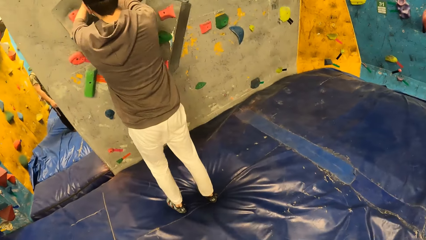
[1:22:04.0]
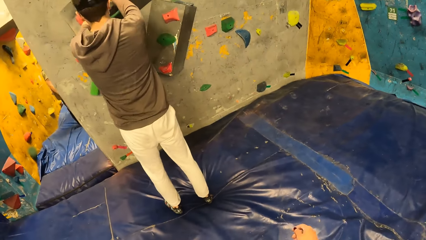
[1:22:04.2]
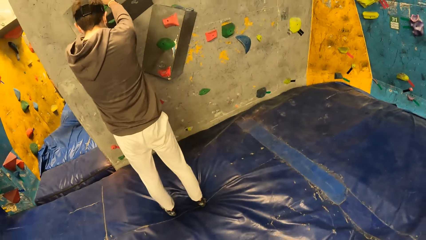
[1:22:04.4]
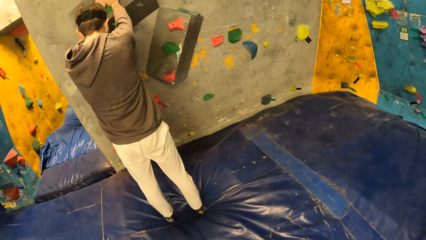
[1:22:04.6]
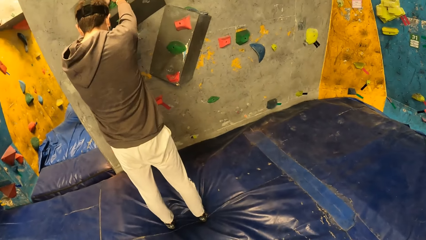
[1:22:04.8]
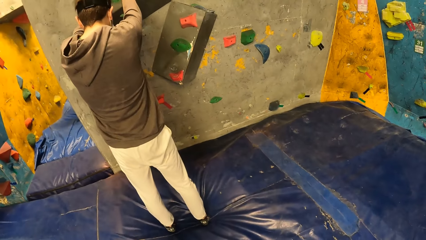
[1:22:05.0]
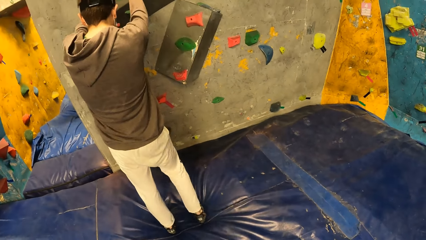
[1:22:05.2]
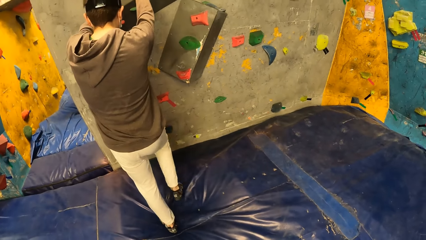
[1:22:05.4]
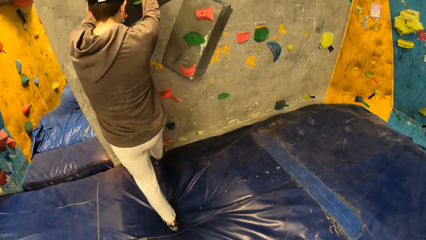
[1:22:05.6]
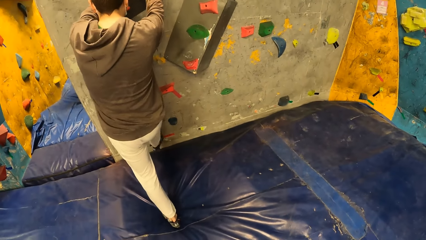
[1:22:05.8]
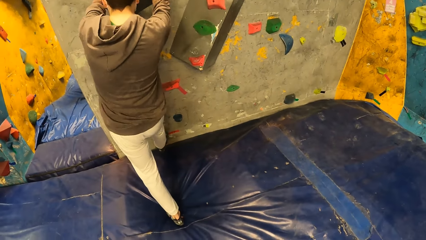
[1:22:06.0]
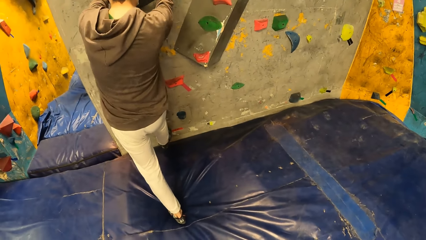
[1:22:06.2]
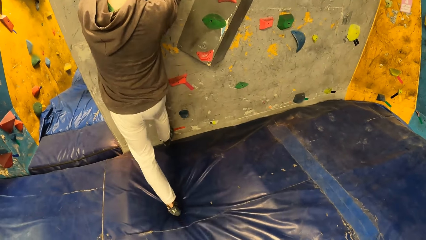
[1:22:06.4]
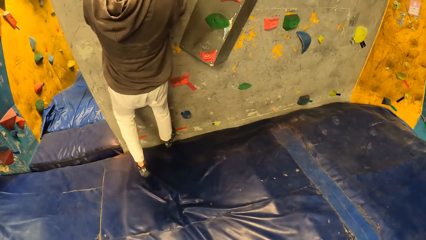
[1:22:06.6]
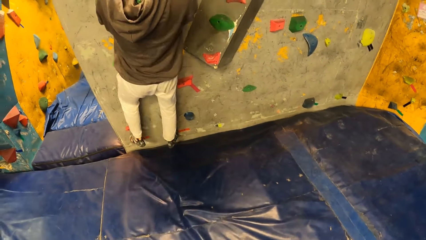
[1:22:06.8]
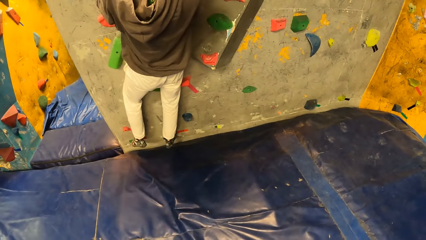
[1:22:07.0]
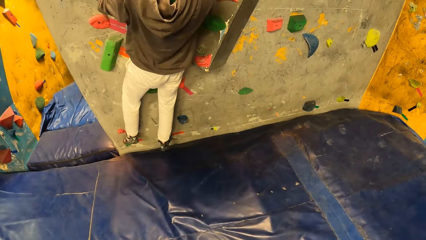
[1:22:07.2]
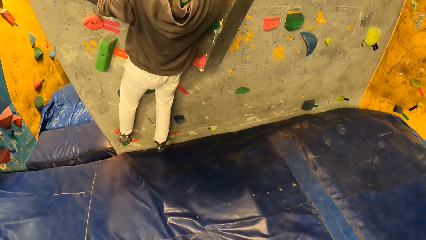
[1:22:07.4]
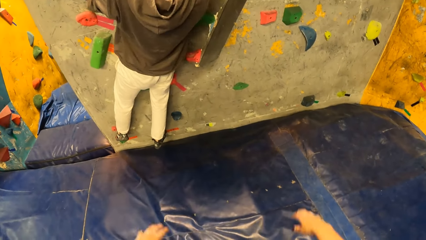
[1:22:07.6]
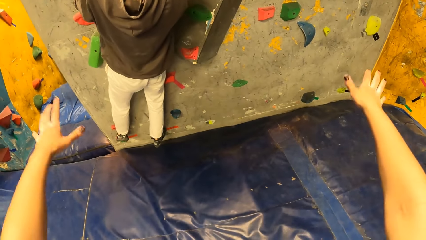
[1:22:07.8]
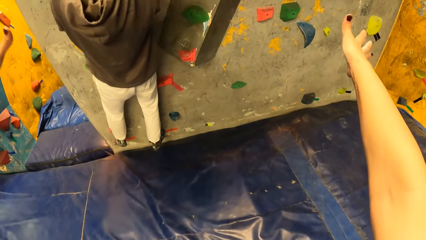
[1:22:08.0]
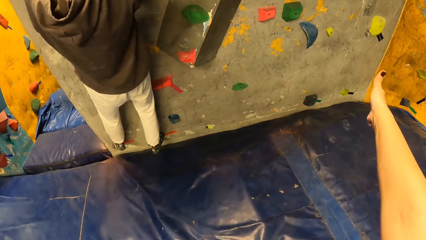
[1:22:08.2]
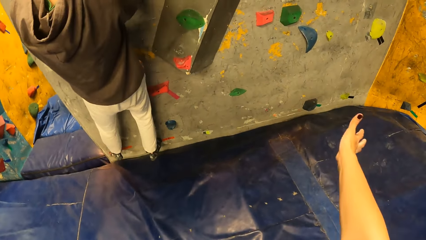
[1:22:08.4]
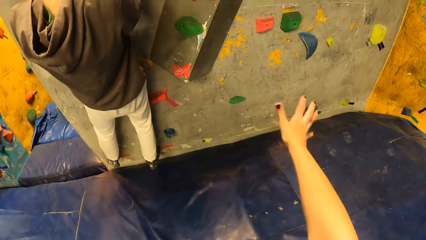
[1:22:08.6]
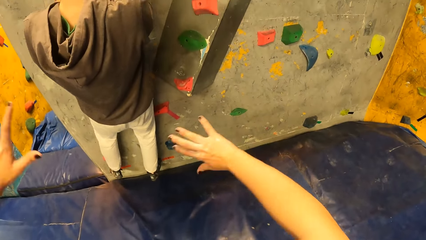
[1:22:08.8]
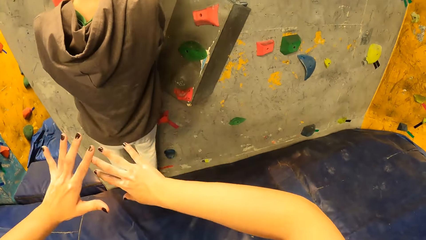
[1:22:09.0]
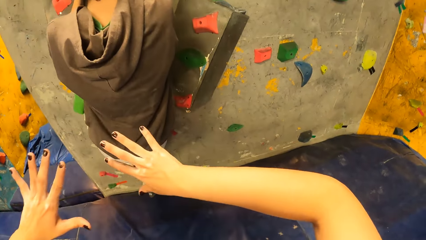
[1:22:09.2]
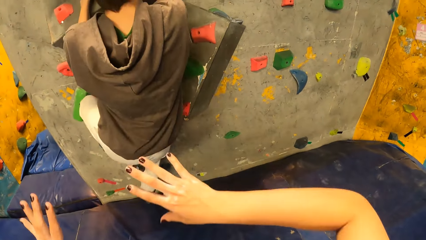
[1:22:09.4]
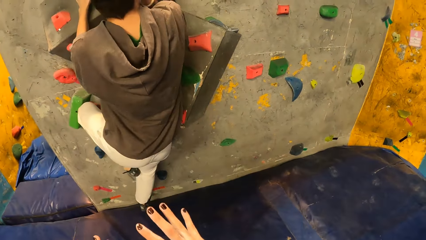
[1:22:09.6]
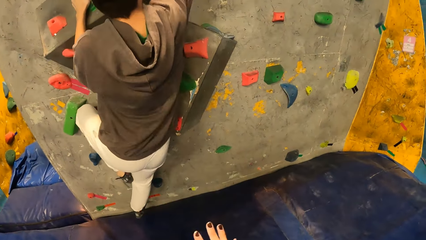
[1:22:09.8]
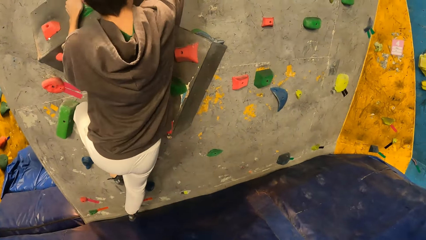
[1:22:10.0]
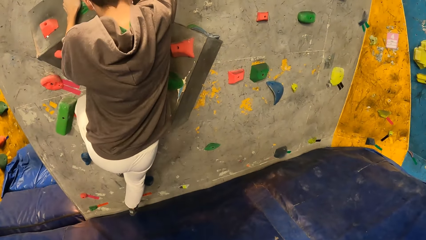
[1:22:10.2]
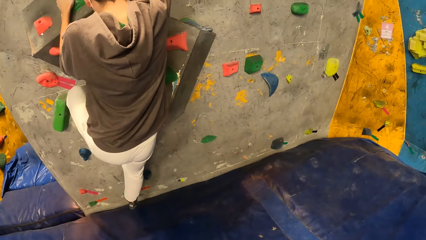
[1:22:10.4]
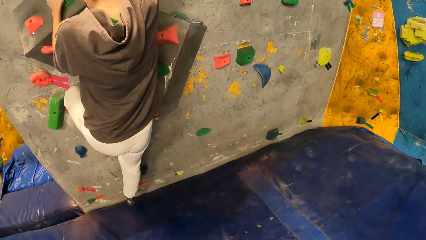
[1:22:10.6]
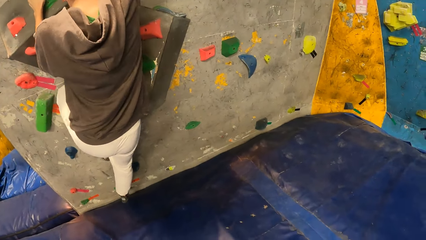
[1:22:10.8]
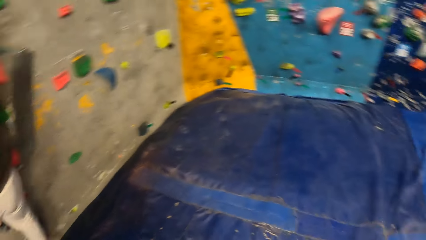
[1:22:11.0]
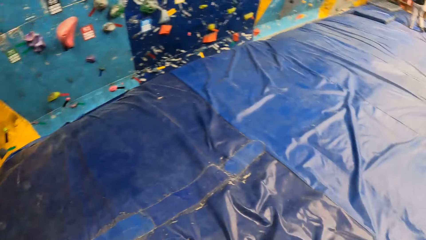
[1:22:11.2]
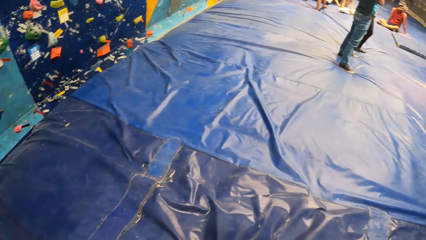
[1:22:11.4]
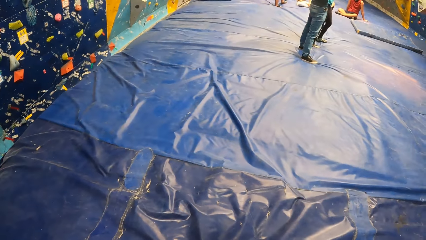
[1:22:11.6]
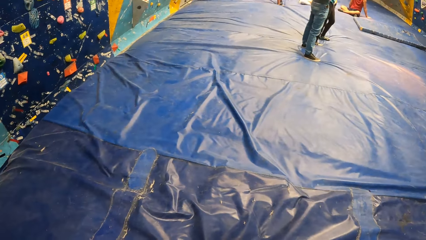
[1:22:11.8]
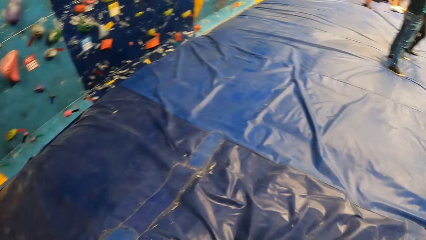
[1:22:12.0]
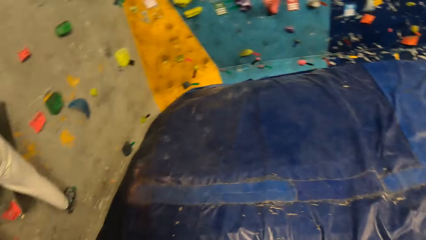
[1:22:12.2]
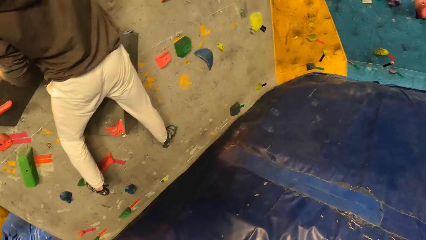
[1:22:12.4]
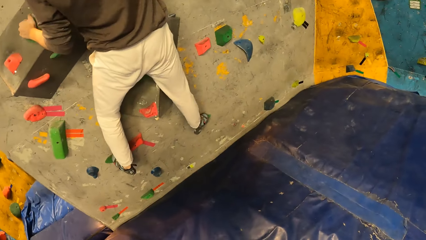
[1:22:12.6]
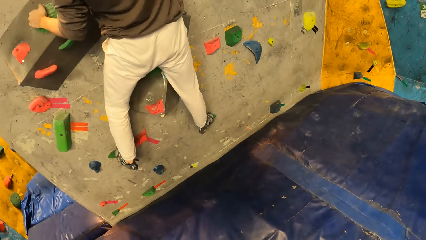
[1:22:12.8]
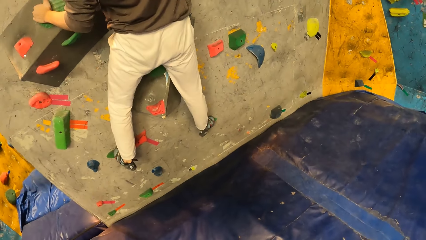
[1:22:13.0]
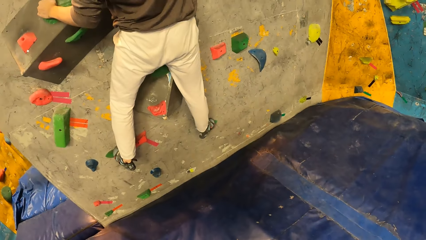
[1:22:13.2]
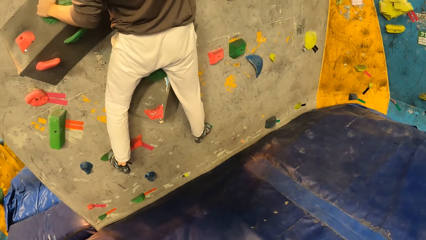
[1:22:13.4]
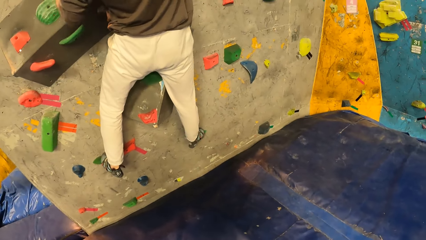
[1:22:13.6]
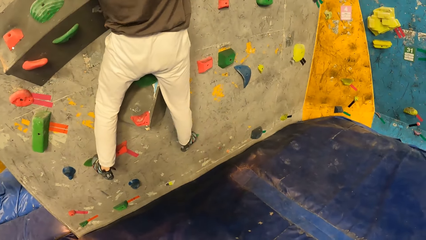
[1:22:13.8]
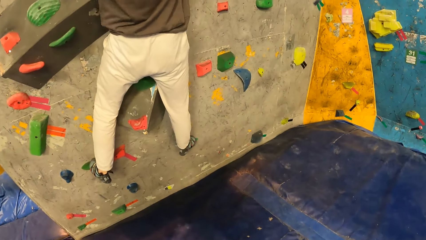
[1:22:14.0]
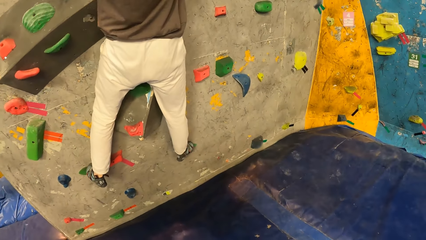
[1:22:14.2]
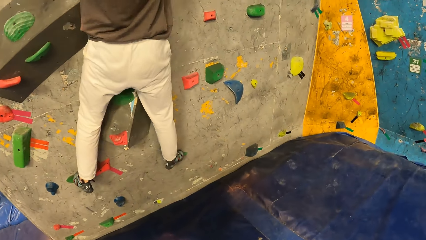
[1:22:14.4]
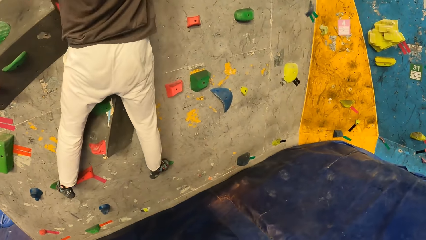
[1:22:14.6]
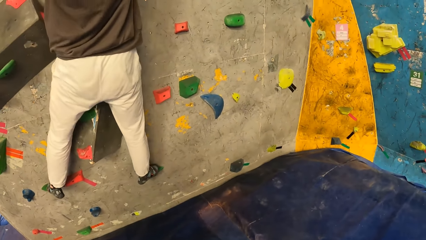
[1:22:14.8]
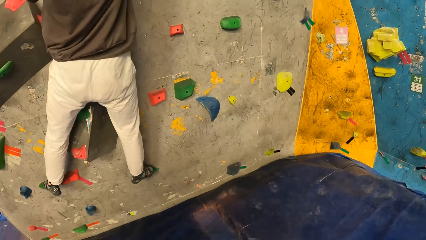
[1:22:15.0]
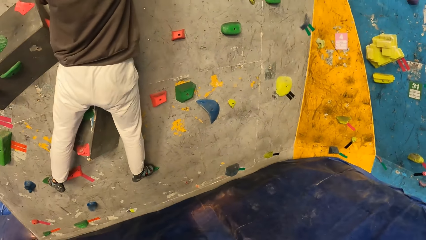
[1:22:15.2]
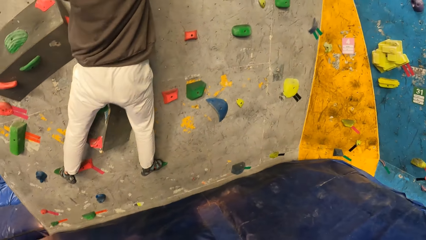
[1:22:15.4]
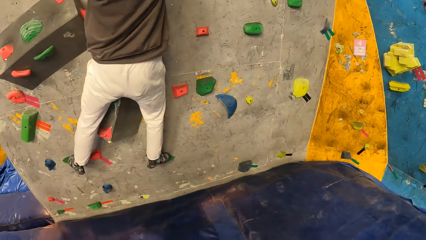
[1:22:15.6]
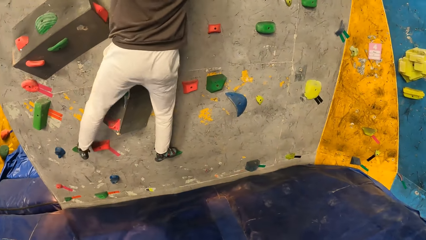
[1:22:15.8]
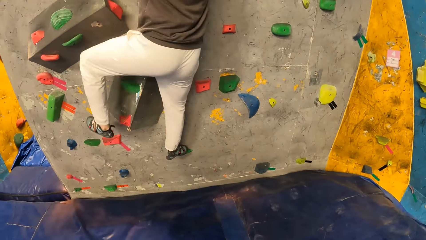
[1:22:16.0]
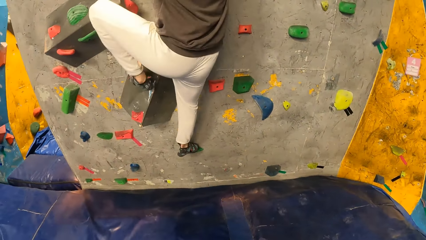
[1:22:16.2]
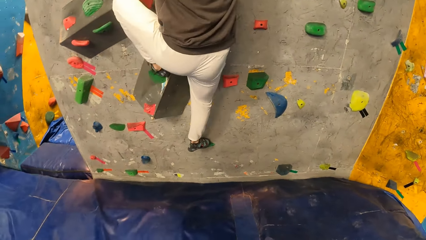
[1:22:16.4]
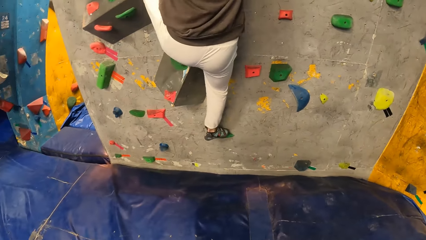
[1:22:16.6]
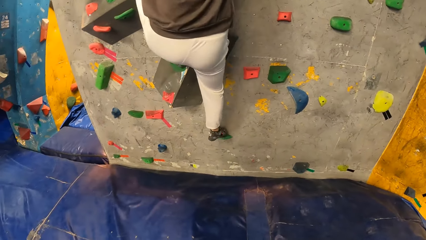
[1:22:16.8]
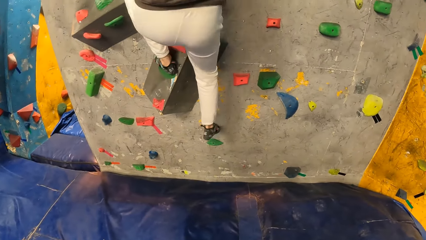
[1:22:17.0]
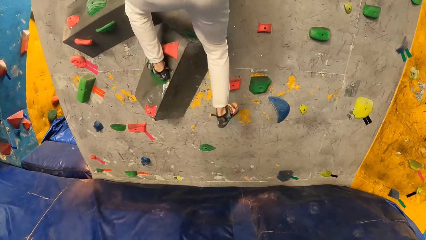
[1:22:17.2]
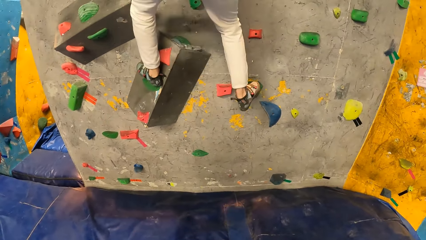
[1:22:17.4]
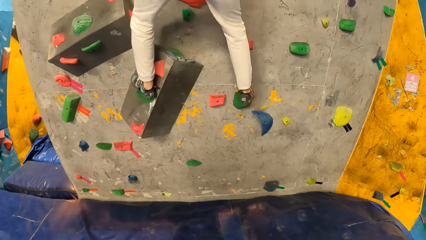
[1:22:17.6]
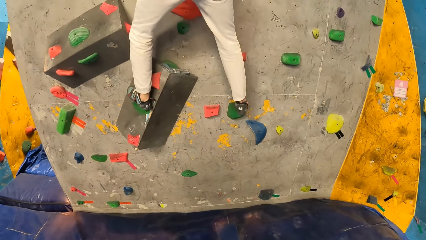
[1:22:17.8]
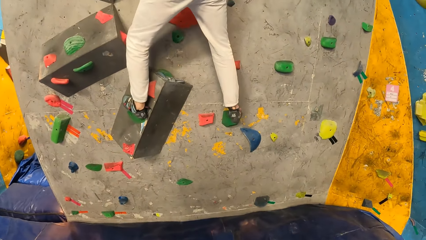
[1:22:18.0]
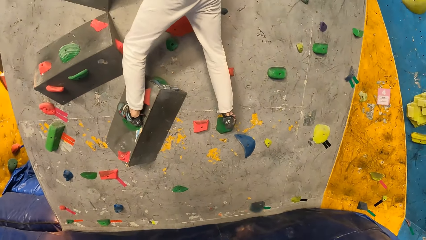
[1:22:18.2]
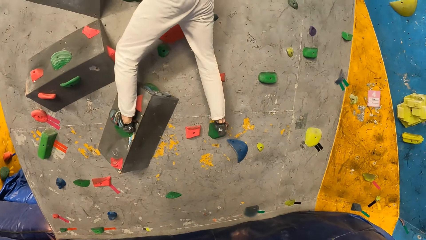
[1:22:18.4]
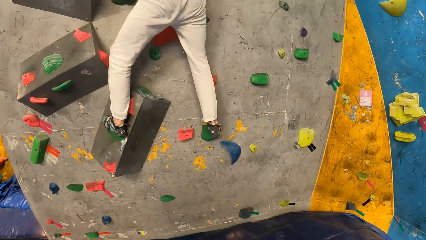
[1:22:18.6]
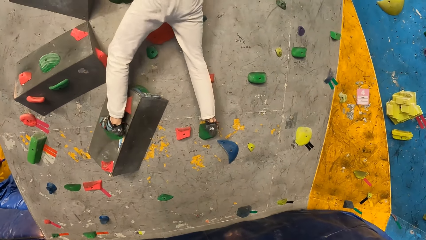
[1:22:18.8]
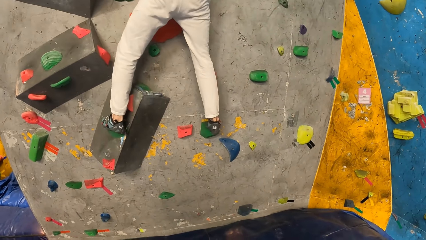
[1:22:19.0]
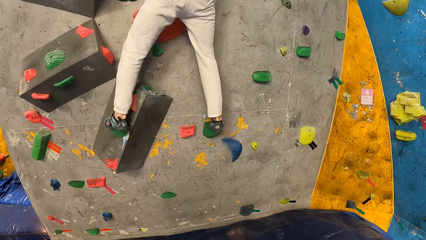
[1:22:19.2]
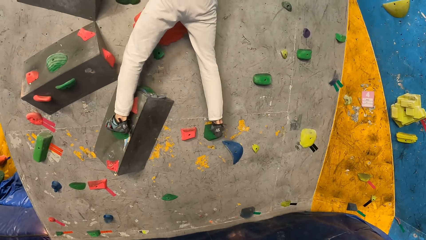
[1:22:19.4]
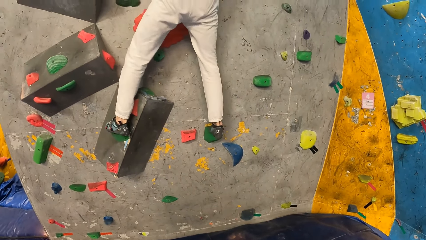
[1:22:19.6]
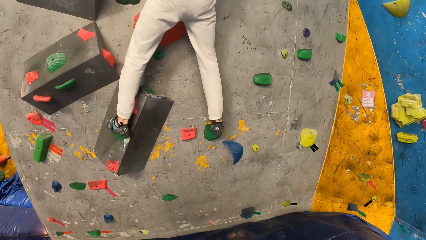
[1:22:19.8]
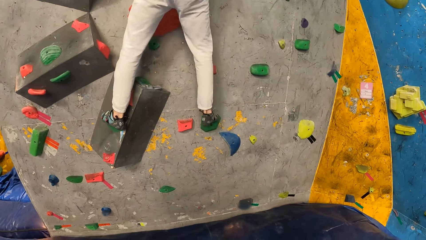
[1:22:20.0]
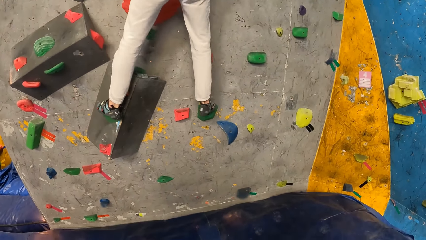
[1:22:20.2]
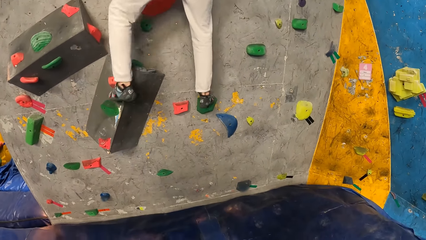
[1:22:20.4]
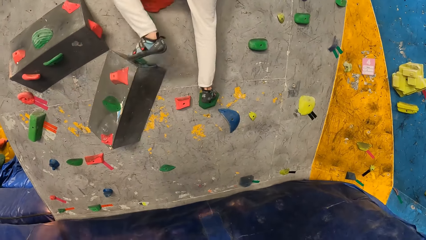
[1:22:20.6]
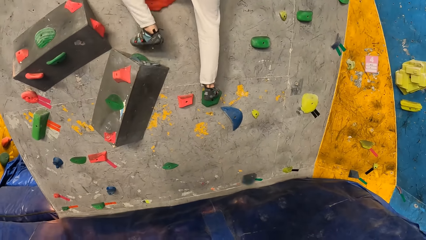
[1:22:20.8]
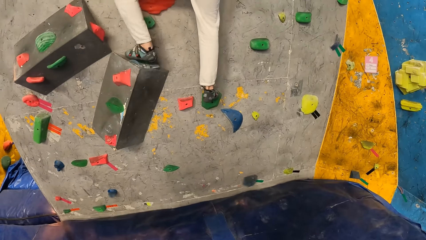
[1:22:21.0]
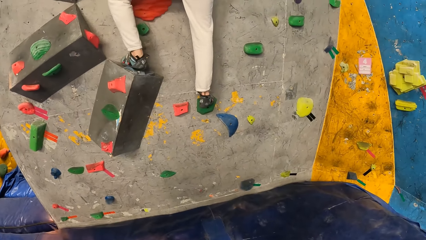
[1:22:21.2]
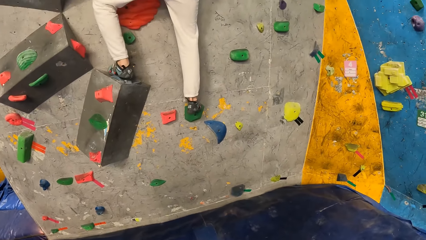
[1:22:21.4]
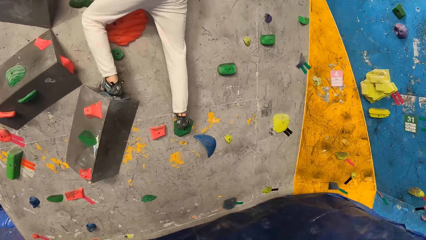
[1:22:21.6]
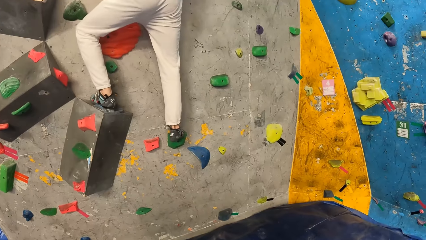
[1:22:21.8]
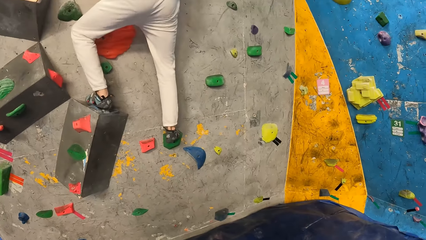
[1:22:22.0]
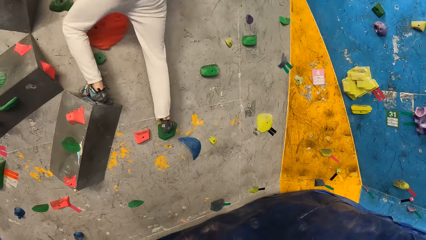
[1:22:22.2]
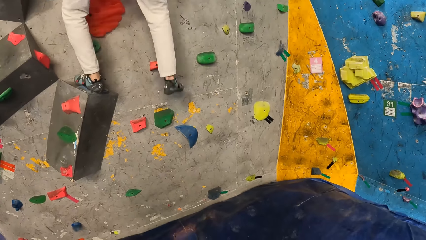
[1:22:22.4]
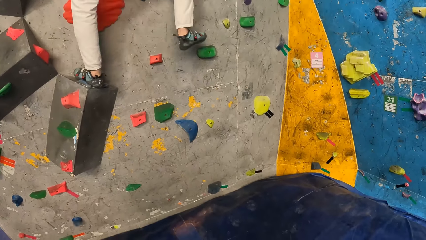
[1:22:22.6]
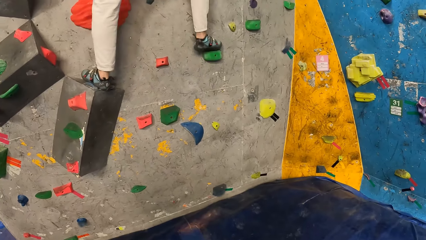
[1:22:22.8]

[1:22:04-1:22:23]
The man climbs the wall in the wall climbing gym. The camera wearer stretches her hands forward. She instructs the man. She looks around.
